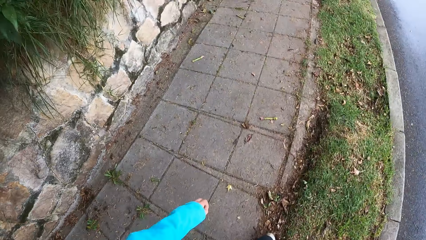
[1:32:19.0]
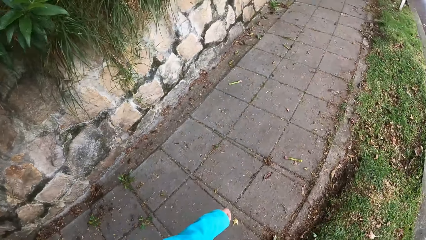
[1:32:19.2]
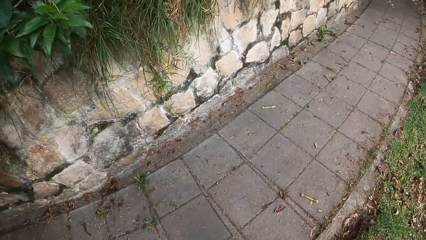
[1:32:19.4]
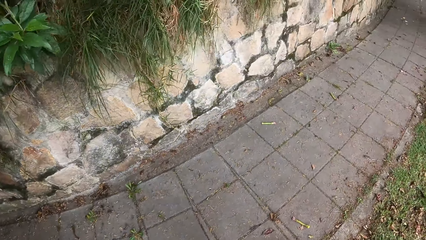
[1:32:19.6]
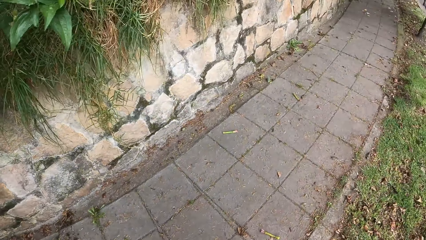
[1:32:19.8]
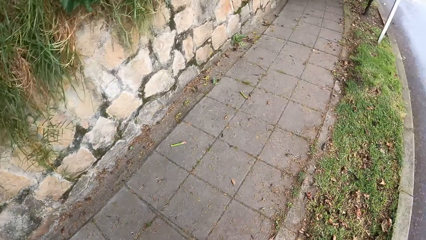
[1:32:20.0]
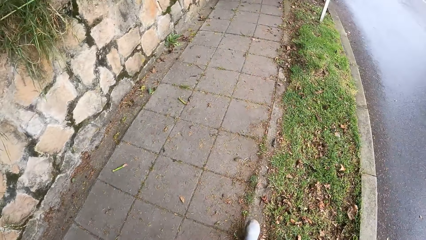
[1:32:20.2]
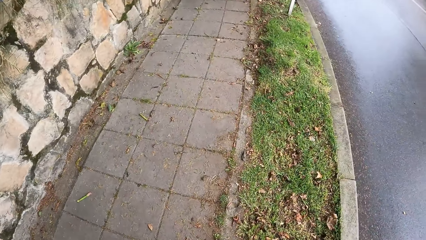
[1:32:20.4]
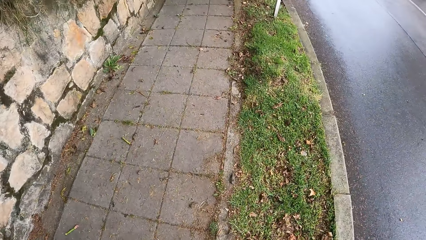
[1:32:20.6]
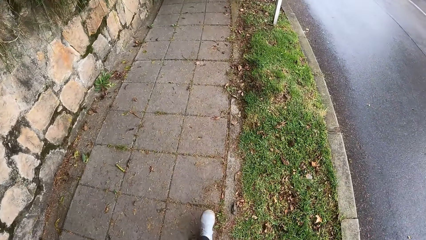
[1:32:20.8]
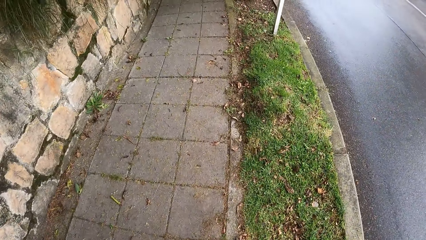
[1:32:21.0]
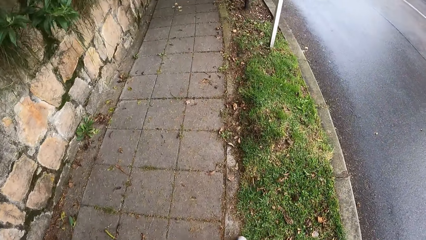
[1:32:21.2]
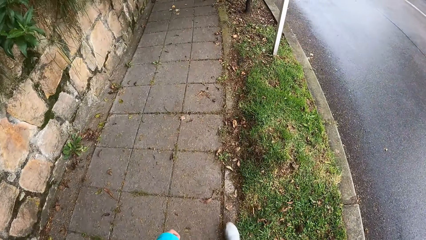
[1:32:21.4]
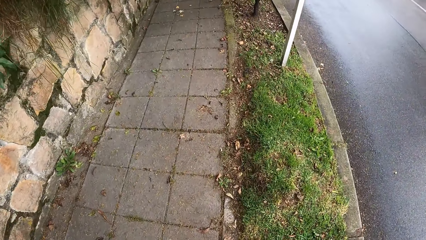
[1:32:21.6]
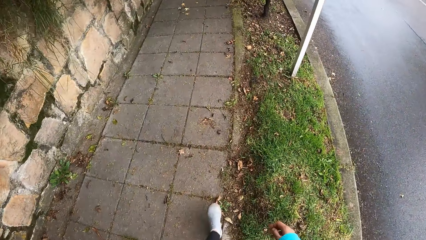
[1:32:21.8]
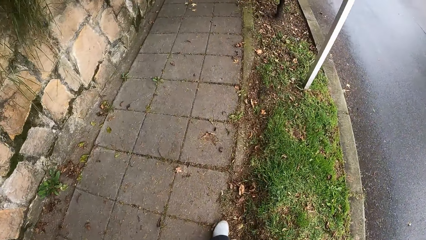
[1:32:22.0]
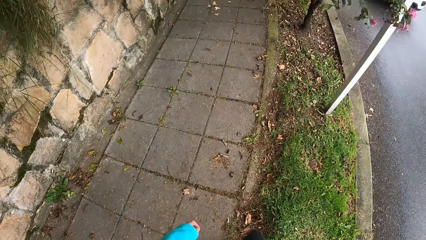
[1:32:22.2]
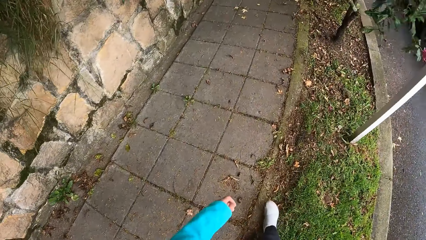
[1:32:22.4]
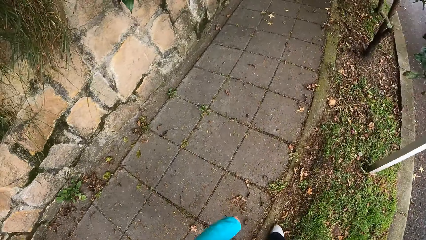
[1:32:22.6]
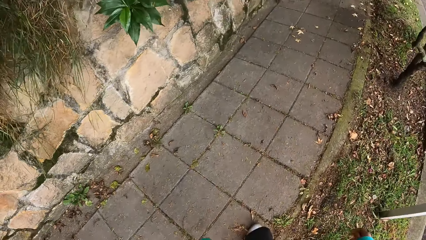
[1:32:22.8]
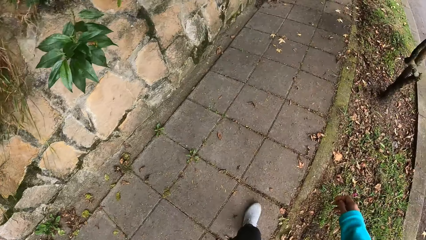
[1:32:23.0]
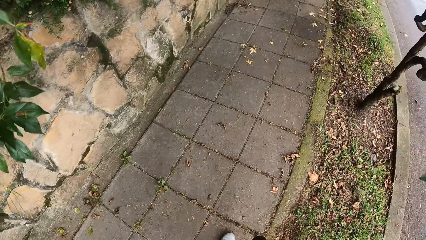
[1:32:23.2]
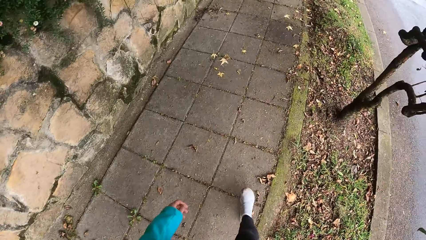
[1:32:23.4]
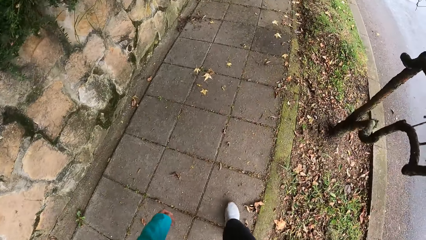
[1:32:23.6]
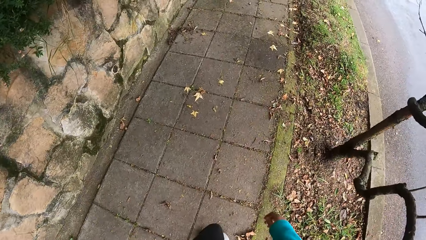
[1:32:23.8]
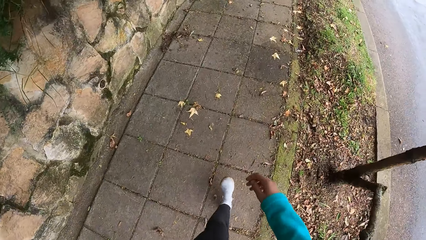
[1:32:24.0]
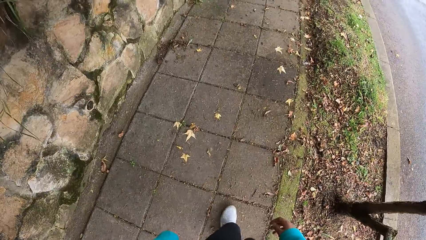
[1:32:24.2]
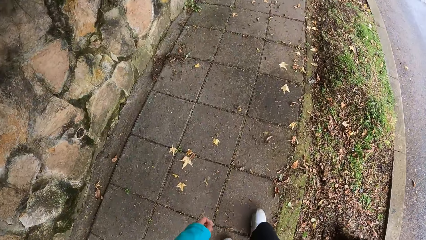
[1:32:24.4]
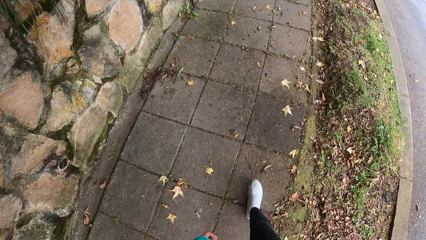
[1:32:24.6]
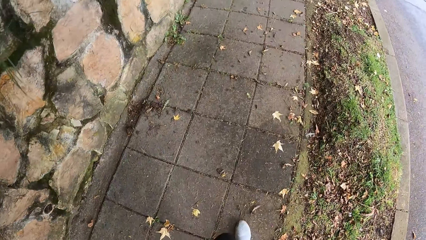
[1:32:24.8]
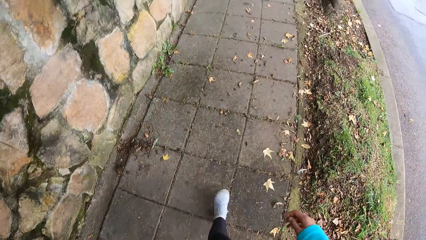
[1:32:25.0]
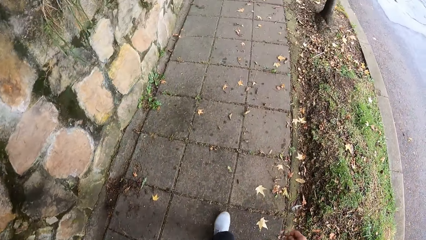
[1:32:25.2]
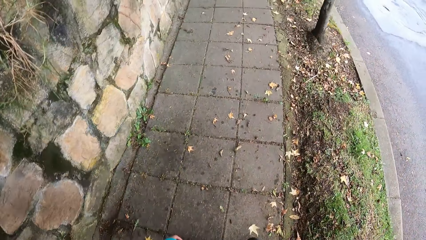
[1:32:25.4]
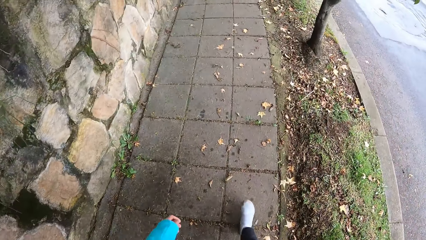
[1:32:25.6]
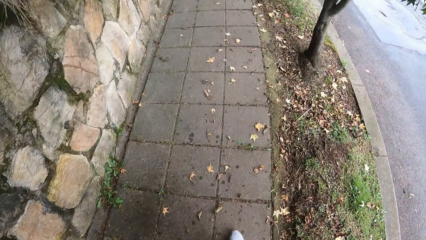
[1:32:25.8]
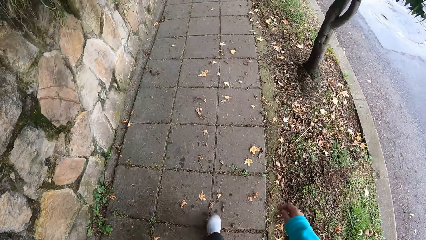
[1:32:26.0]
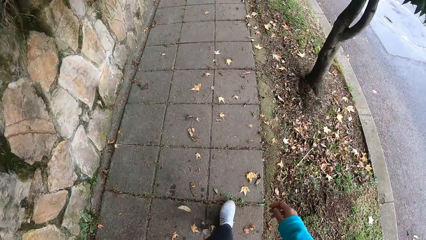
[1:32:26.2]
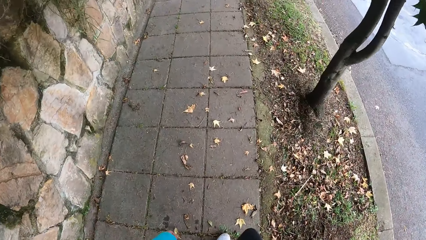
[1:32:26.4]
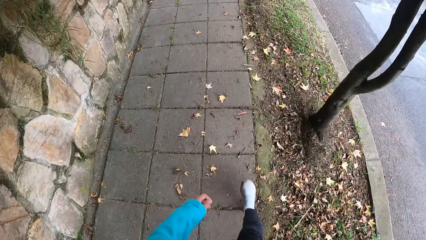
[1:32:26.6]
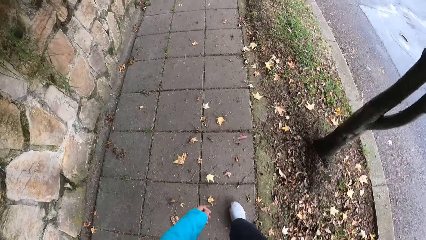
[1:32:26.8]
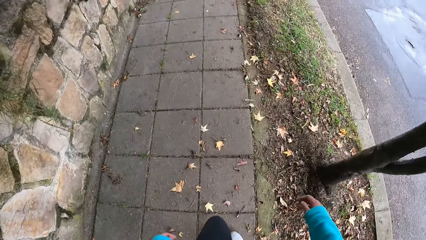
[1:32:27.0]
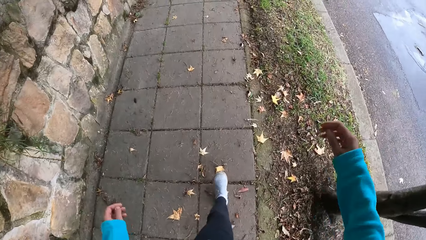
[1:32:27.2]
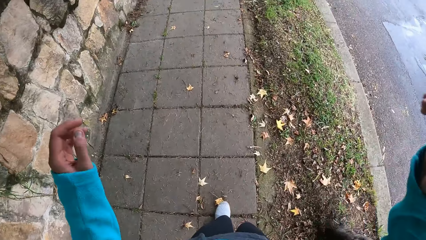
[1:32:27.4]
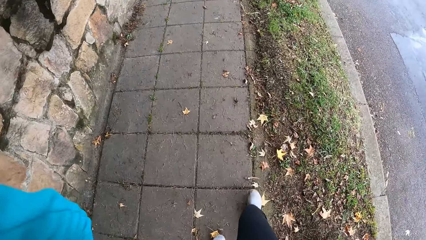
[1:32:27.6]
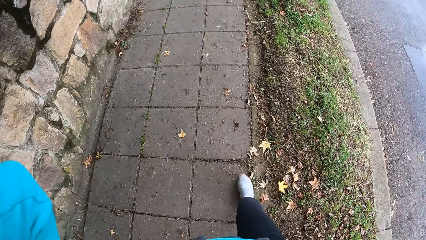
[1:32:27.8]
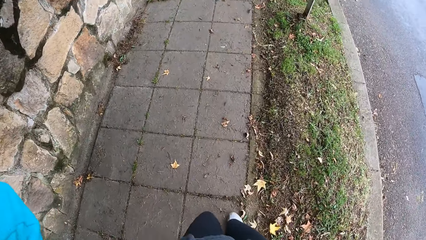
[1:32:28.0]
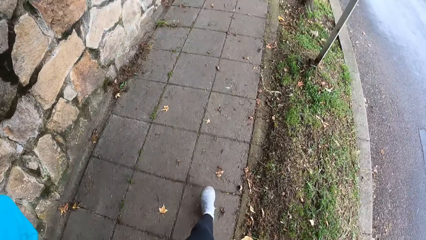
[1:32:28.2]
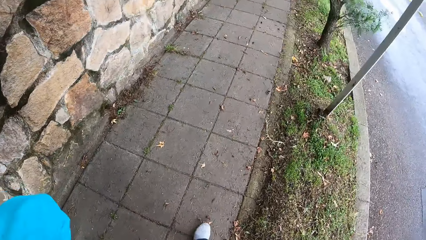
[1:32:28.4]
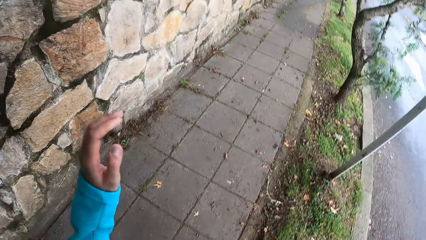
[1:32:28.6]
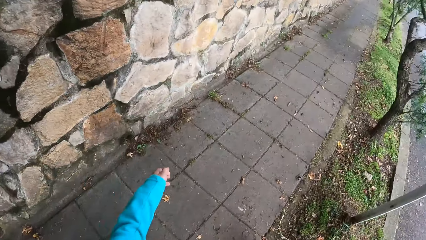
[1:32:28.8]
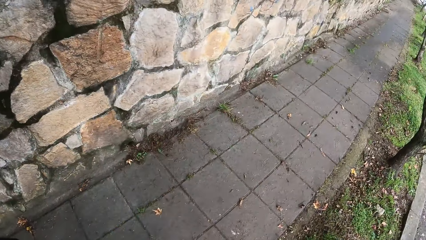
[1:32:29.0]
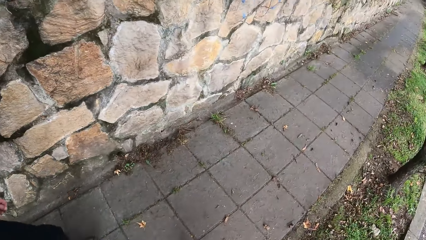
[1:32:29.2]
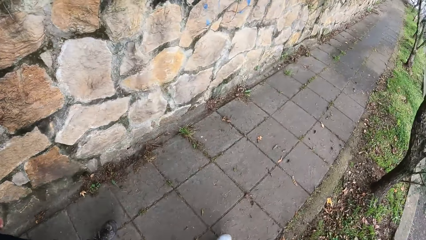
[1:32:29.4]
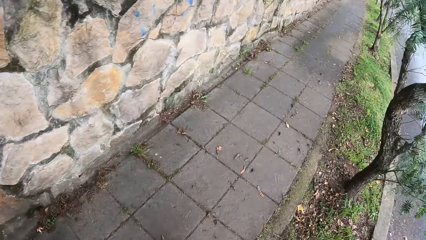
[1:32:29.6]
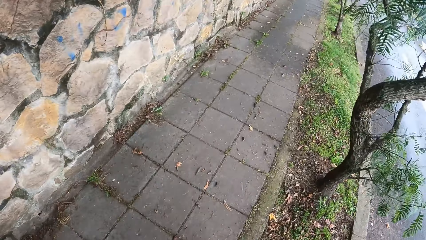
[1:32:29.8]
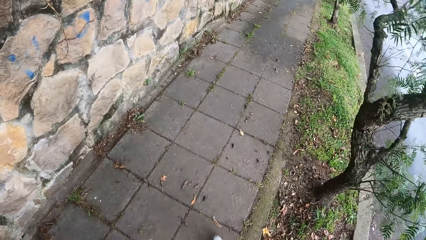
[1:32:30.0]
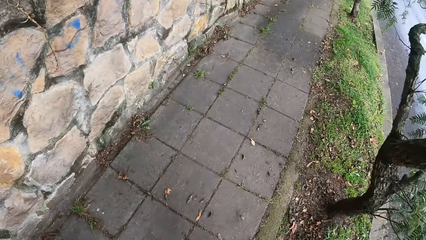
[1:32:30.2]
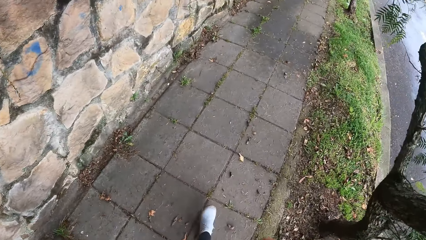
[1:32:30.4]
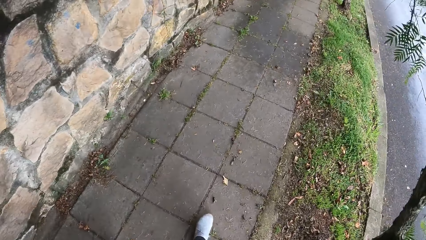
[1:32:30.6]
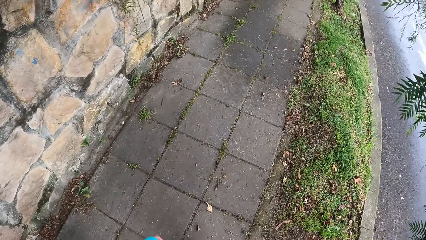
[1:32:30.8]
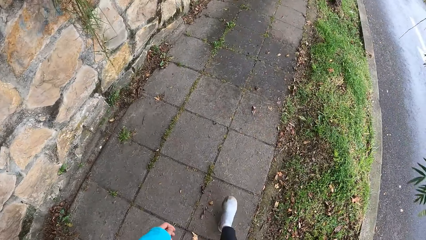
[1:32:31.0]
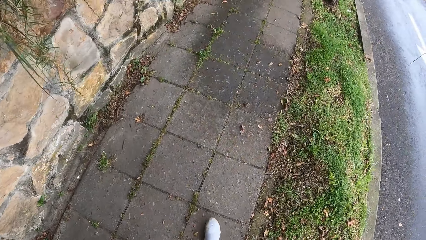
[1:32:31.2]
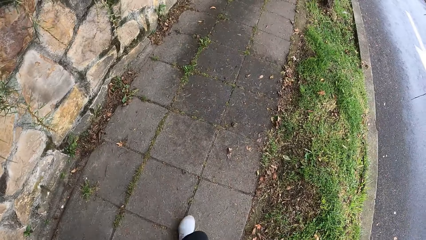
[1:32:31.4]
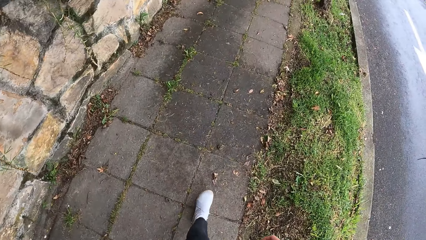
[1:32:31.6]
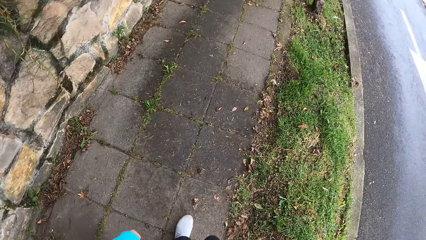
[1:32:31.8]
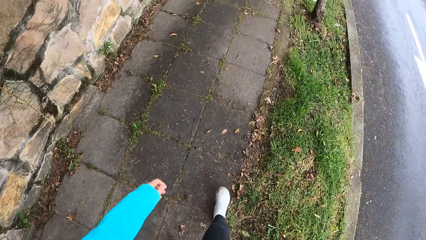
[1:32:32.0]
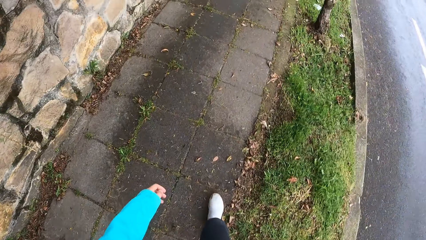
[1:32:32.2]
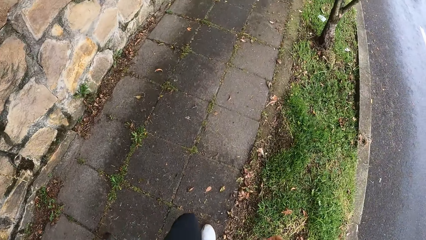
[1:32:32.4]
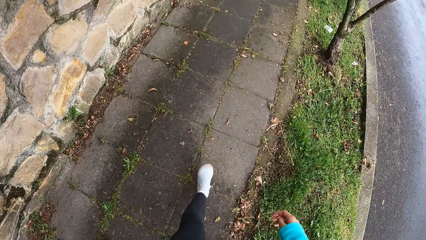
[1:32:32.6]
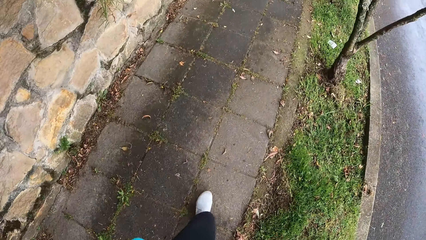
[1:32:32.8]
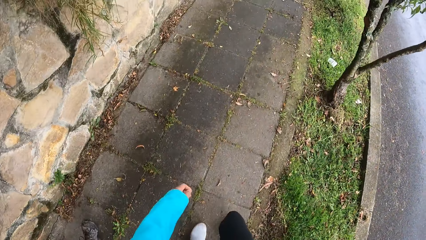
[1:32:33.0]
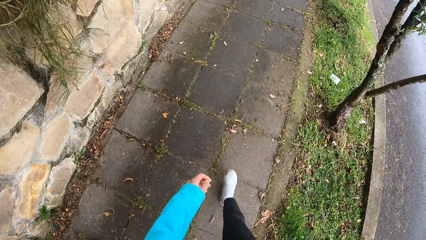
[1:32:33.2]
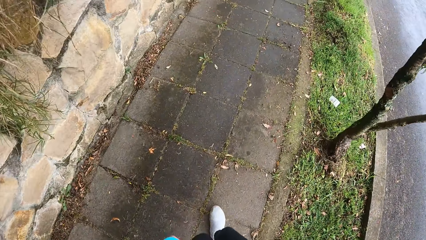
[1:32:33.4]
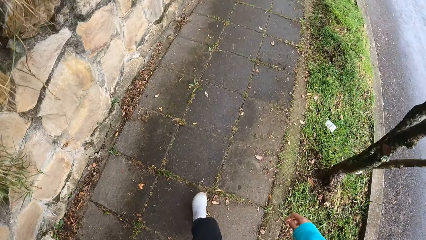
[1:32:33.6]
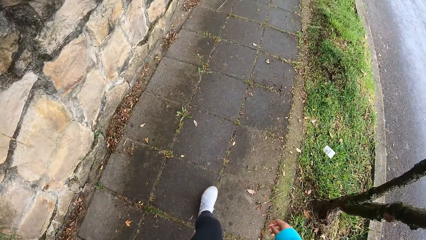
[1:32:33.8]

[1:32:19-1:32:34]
The camera wearer touches the camera. She raises her hands towards her head. She walks around.
